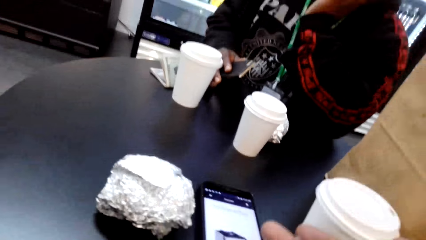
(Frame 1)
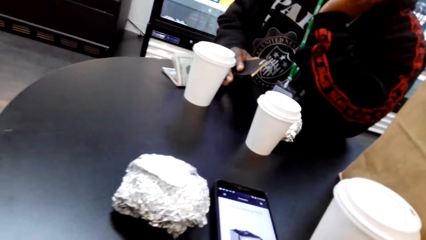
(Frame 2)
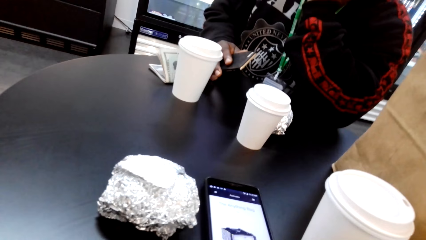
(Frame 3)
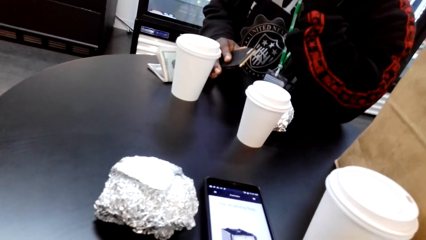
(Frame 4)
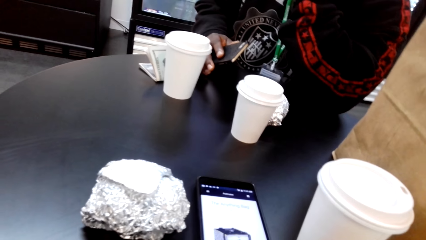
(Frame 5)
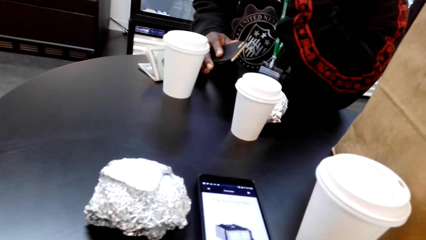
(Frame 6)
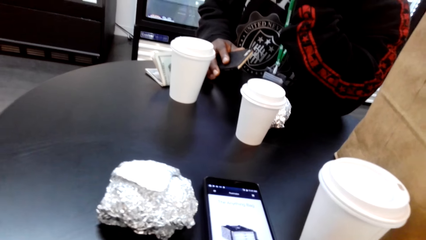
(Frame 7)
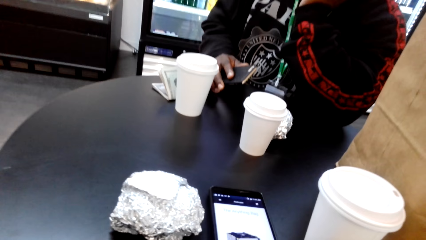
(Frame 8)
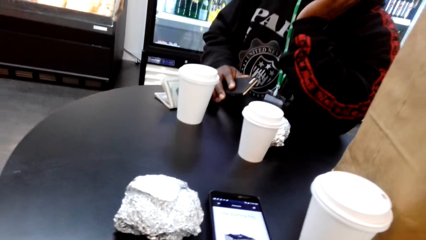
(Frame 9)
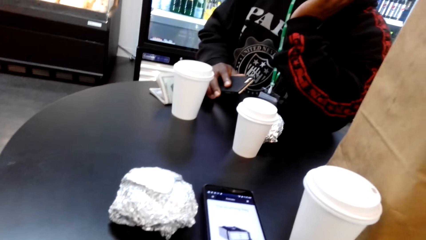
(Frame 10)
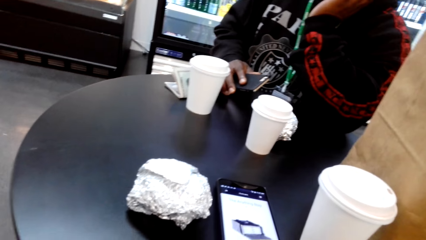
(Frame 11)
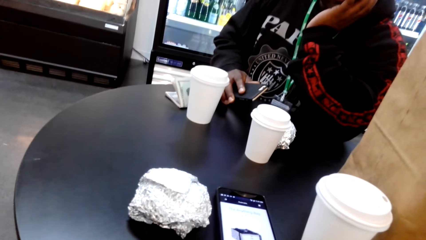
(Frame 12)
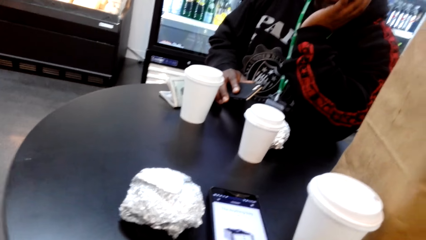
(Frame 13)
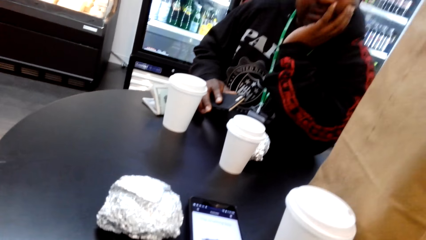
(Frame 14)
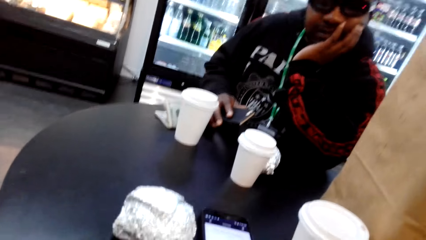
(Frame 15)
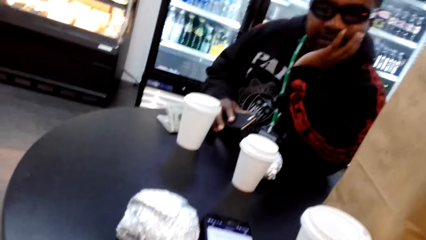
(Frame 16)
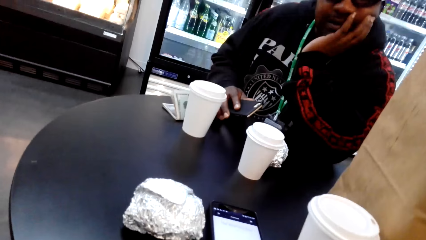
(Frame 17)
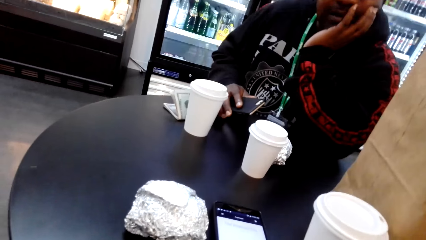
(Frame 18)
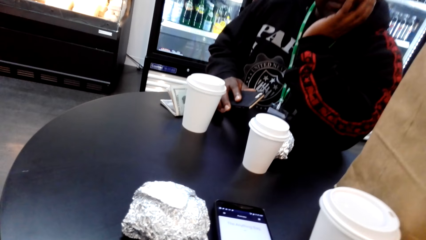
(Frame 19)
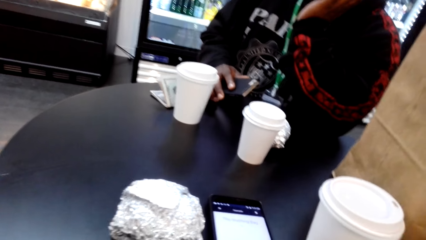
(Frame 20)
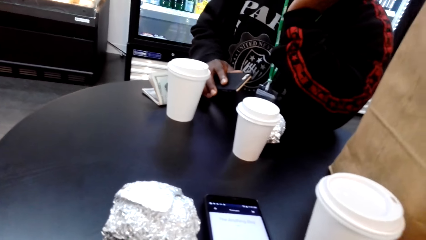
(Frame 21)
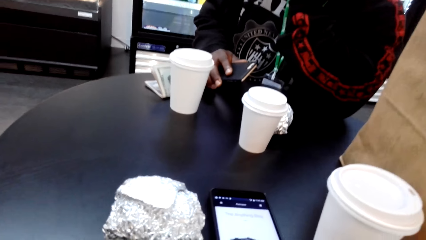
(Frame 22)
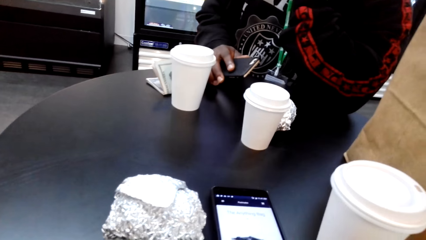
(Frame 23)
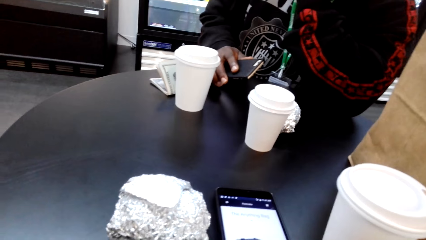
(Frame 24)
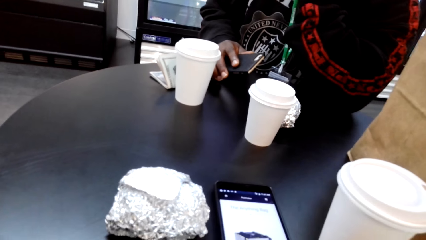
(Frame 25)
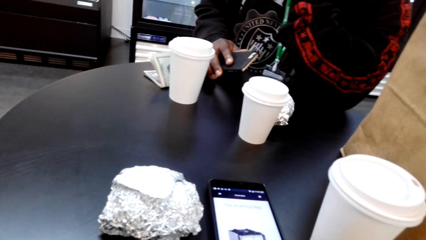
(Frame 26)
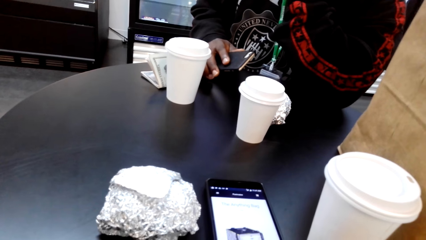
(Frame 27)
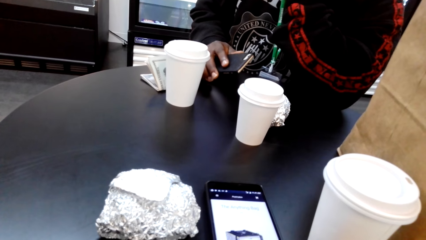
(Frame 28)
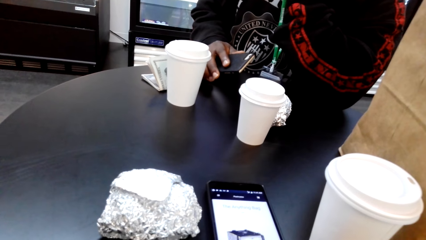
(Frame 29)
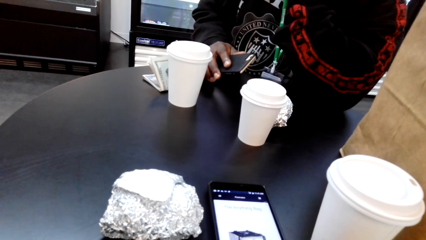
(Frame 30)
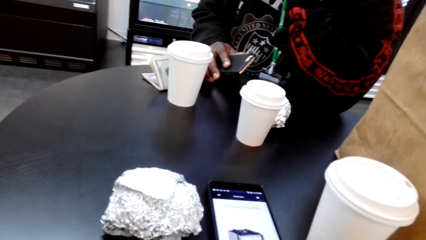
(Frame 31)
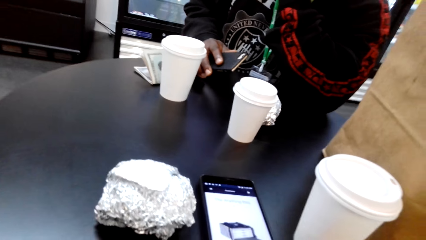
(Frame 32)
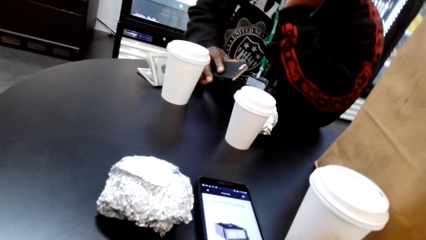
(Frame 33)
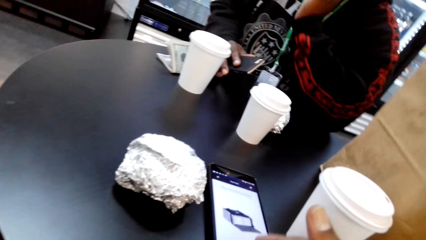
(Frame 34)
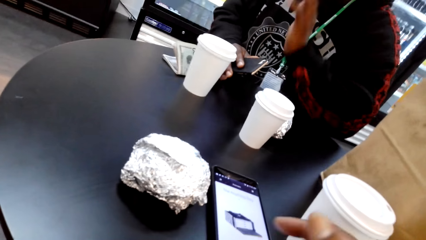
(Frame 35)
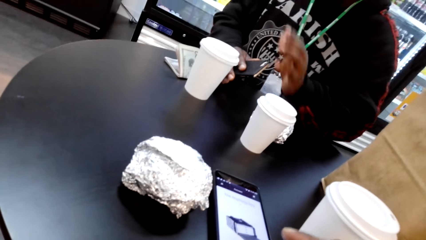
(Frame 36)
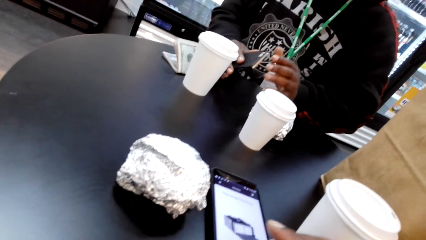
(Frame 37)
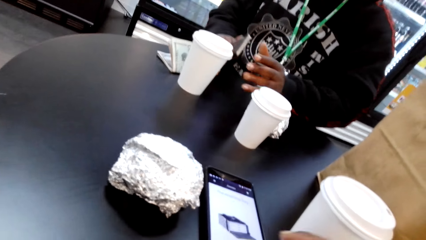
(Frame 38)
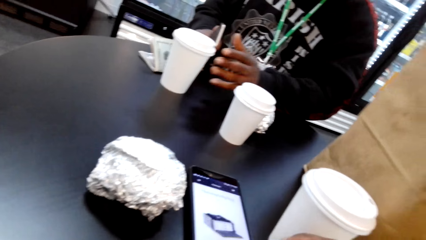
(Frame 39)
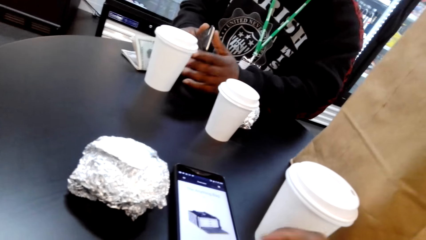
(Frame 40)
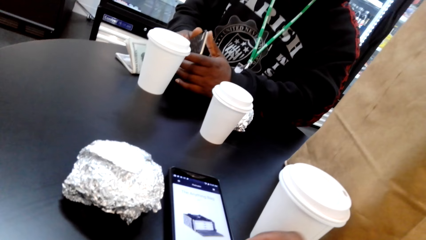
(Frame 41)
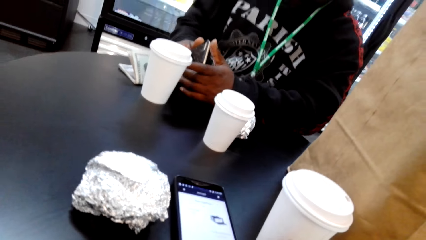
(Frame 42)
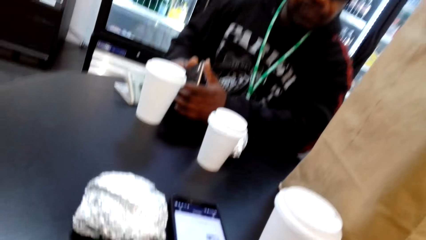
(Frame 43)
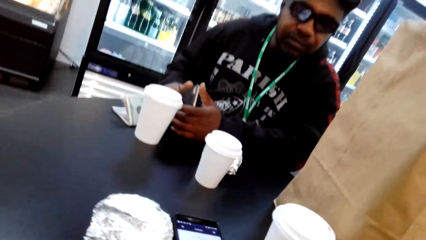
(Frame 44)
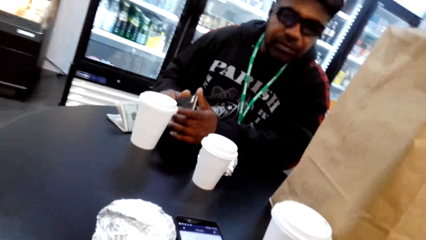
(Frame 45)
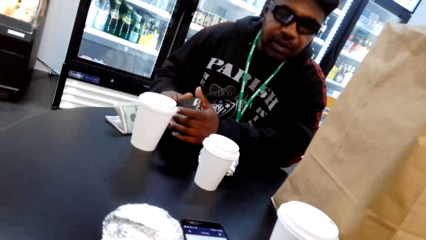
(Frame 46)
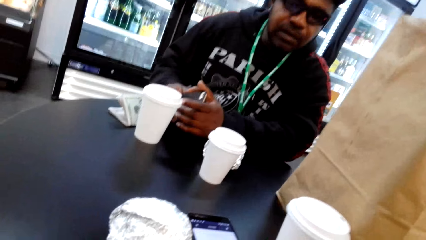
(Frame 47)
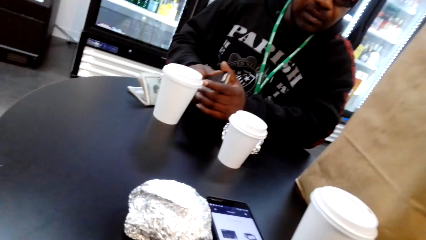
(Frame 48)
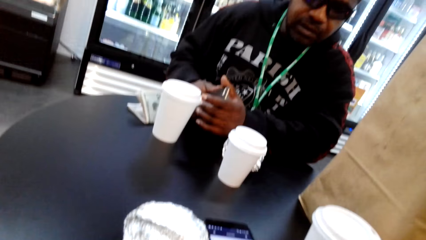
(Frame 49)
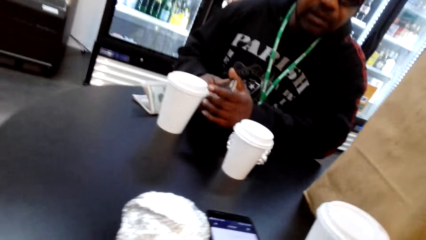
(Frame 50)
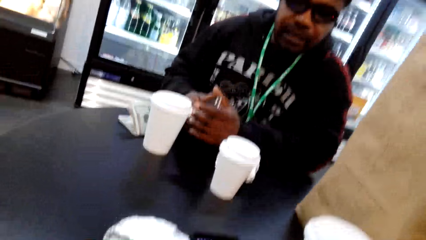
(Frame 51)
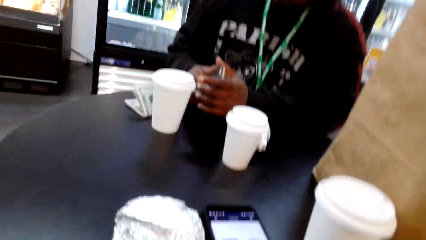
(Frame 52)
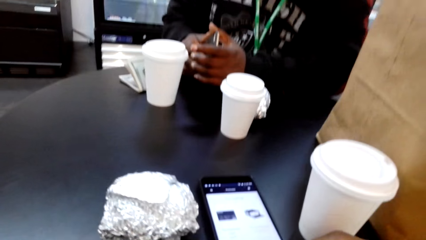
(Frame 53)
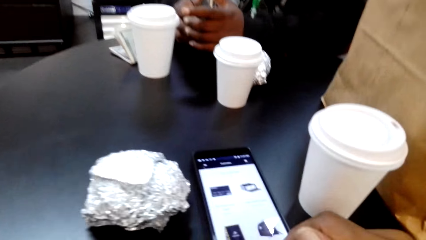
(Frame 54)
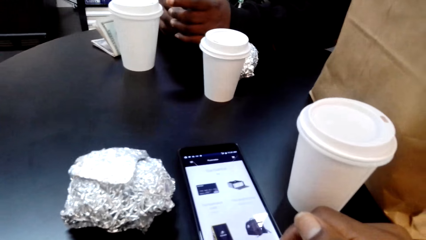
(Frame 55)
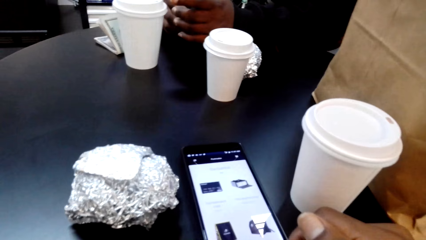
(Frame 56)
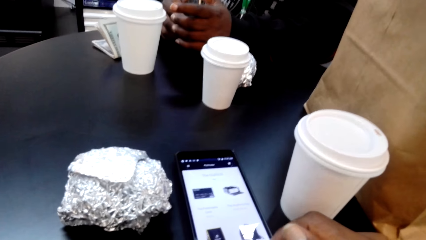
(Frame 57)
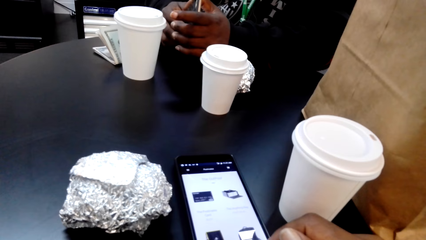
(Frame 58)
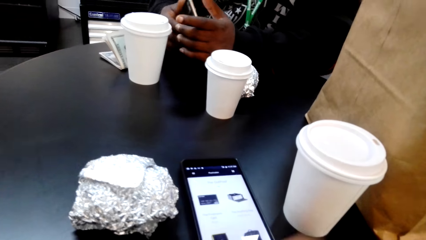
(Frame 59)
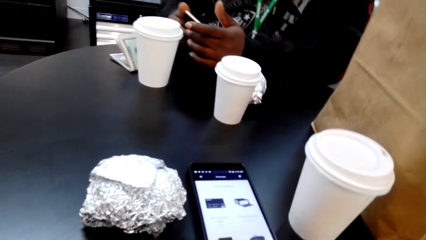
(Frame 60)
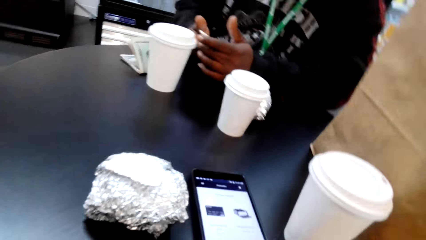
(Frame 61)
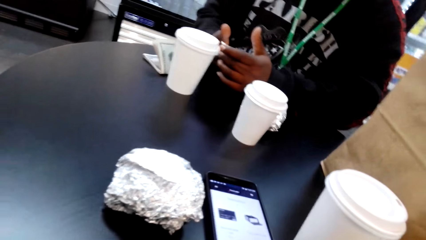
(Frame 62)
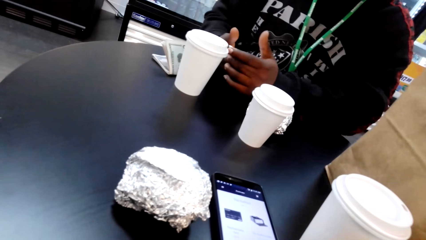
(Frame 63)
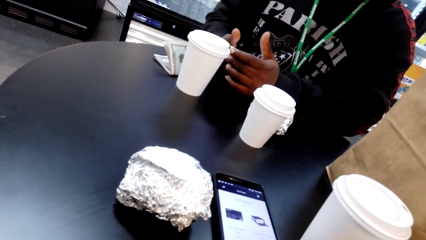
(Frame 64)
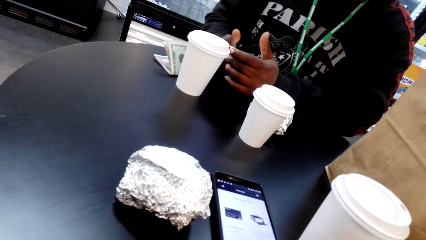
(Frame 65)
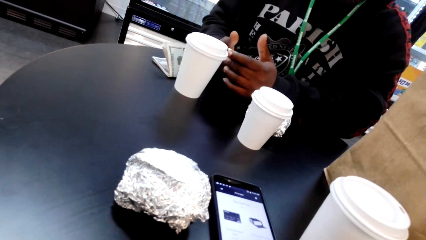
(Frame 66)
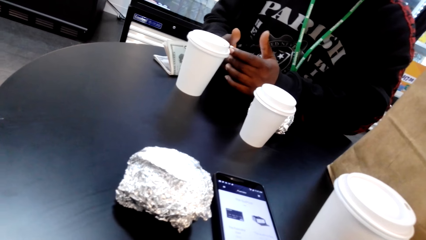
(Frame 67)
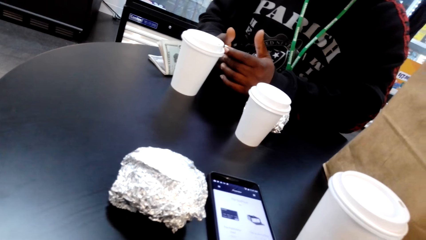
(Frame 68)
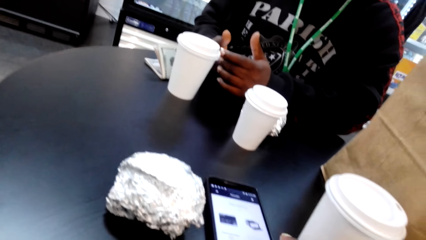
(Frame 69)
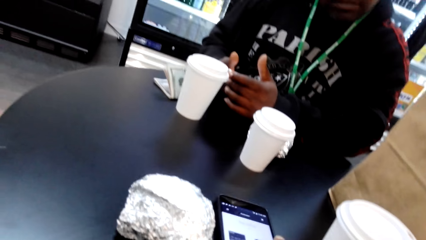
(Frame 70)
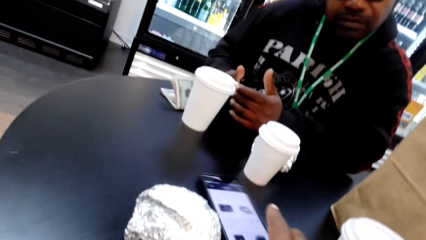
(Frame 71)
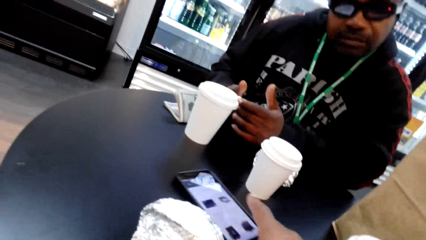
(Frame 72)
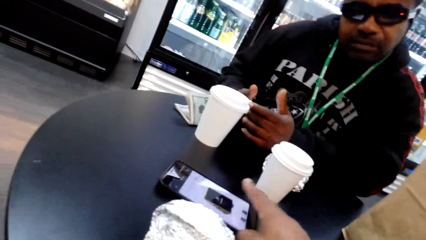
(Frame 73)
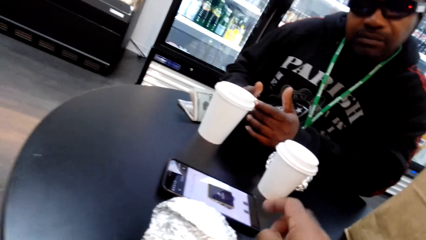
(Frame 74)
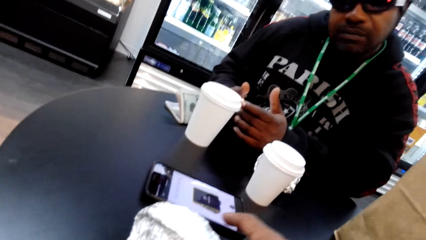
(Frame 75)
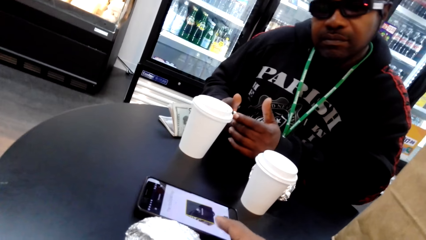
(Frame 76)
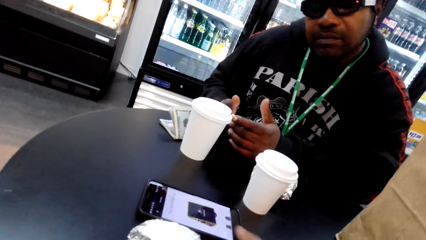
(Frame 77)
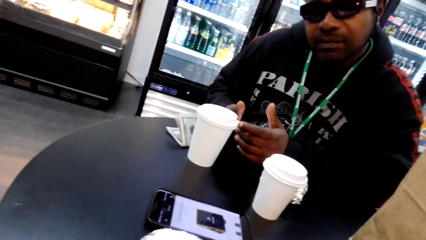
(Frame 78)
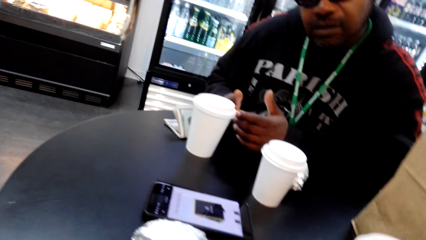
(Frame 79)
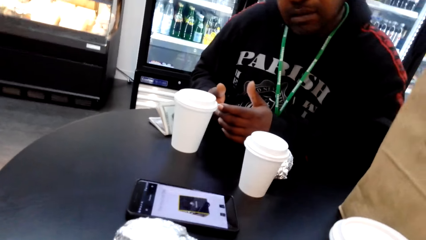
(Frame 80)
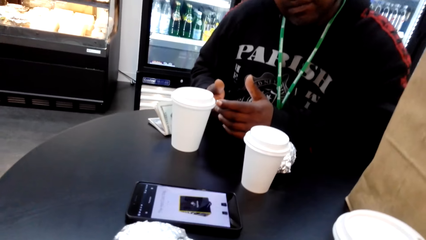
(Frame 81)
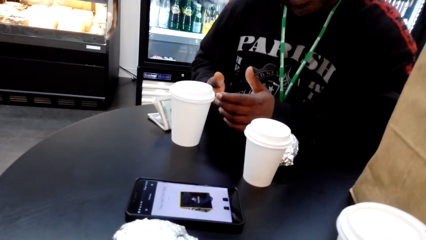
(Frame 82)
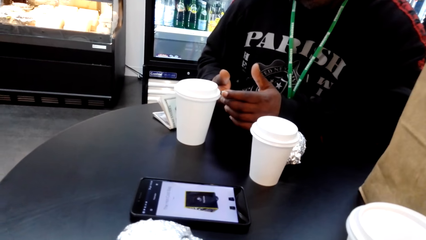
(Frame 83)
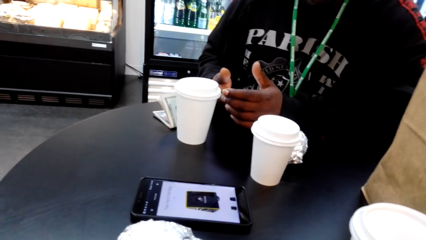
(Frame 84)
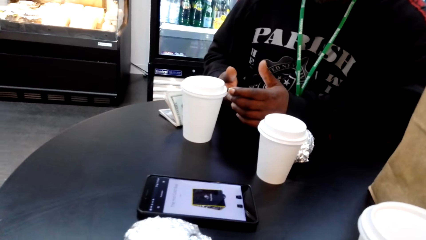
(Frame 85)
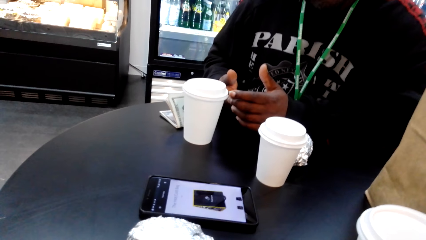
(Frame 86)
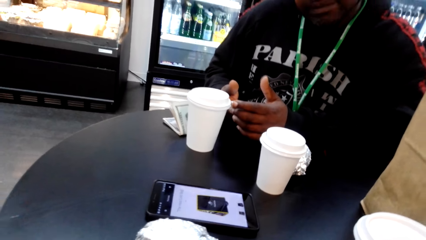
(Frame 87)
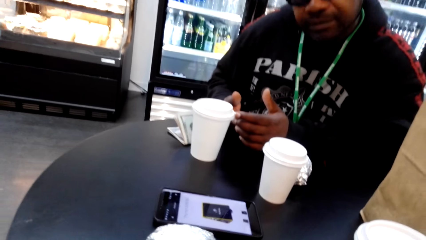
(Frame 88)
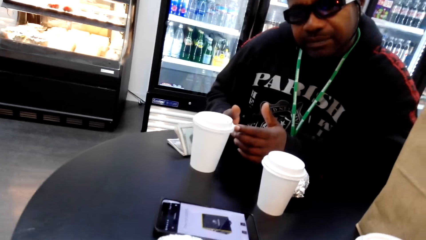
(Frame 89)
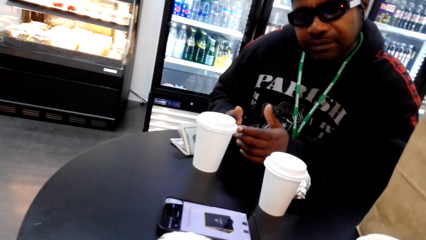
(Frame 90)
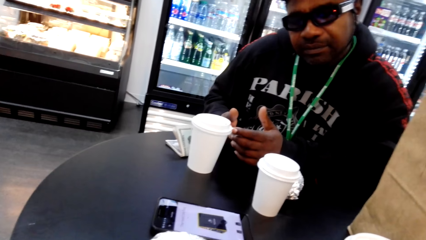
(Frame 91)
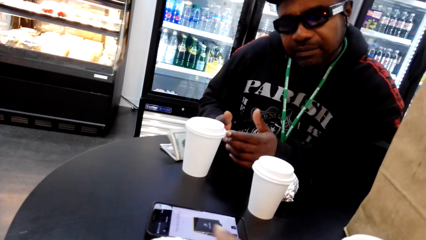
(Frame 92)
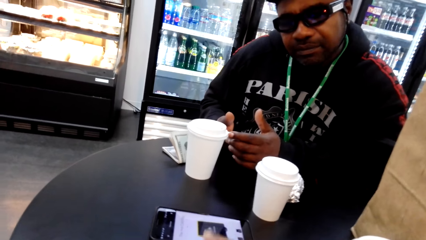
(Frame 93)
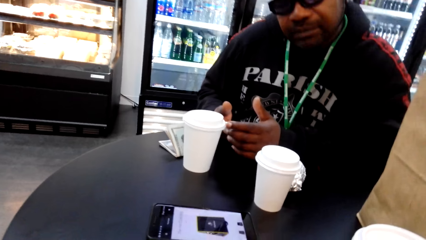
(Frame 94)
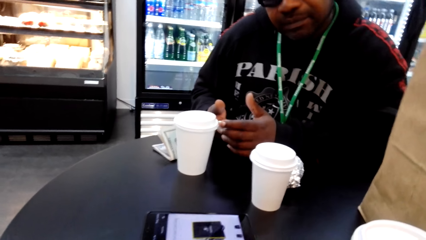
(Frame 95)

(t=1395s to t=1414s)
The camera wearer scrolls his phone and speaks to a man. He stares at the phone and scrolls the phone. The man speaks to the camera wearer. The camera wearer speaks to the man. He moves the phone and shows a picture on his phone to the man. The man stares at the phone. The camera wearer points at his phone.
